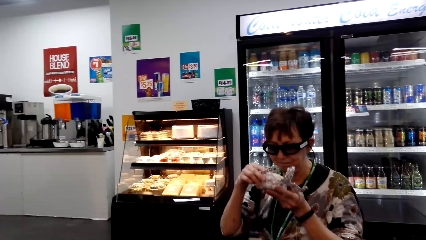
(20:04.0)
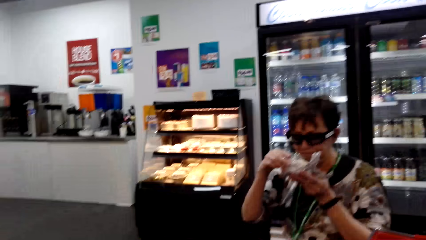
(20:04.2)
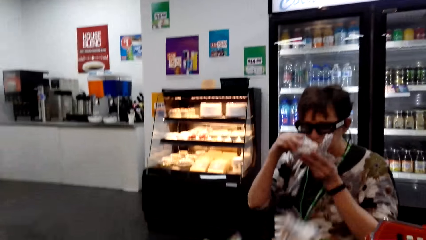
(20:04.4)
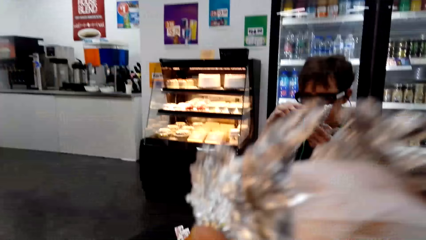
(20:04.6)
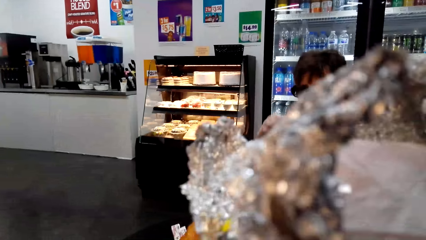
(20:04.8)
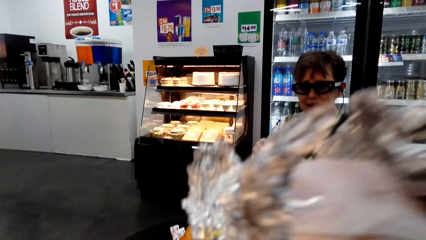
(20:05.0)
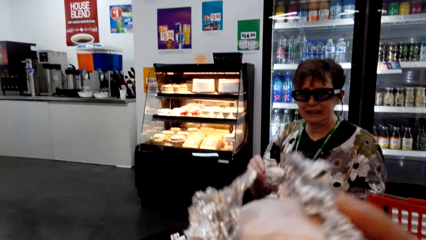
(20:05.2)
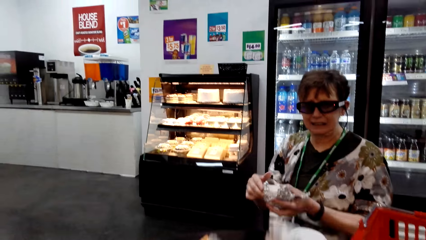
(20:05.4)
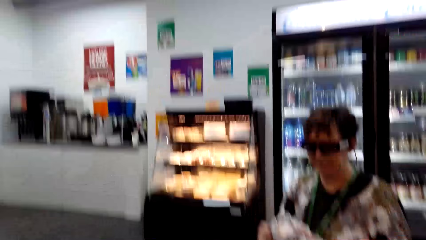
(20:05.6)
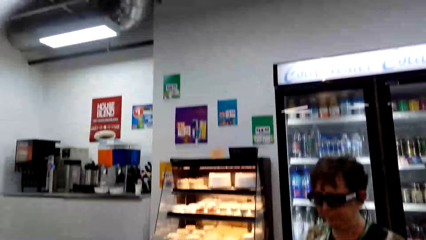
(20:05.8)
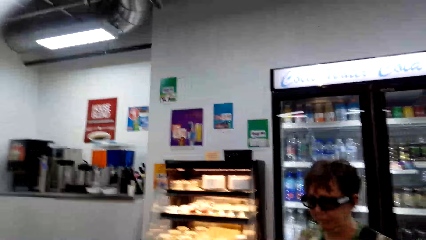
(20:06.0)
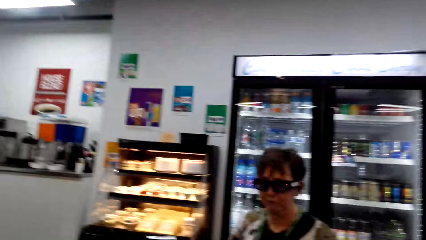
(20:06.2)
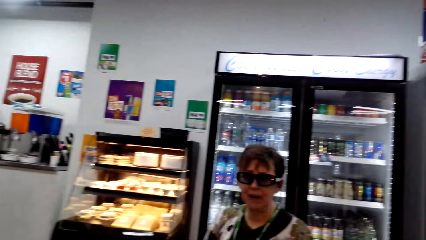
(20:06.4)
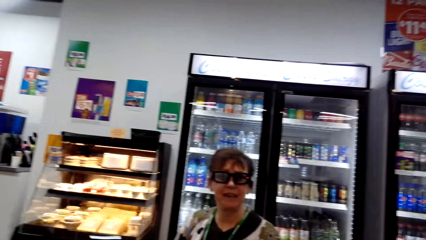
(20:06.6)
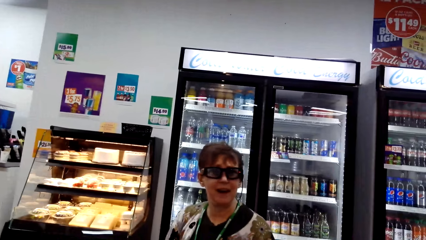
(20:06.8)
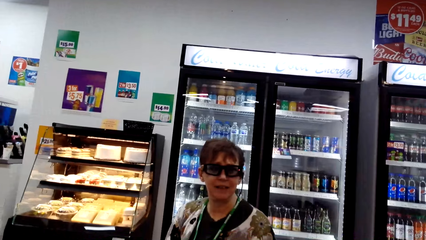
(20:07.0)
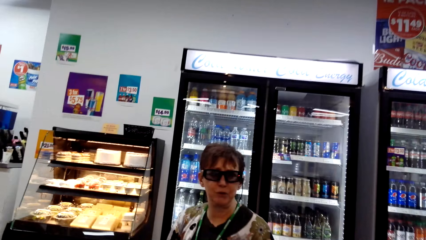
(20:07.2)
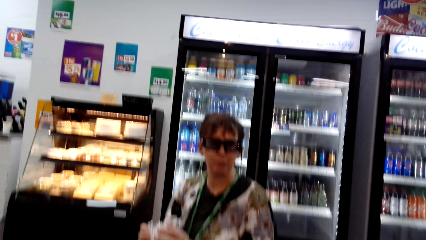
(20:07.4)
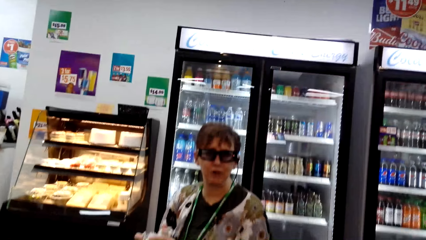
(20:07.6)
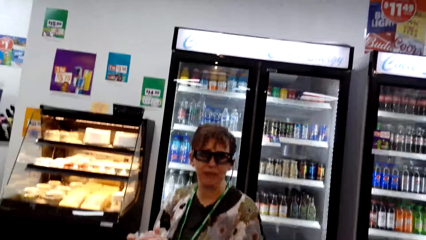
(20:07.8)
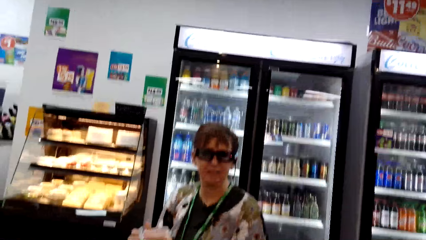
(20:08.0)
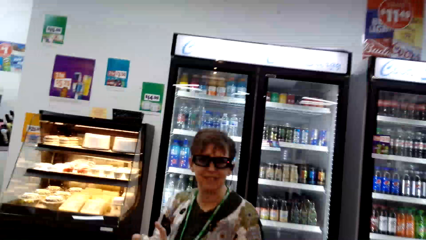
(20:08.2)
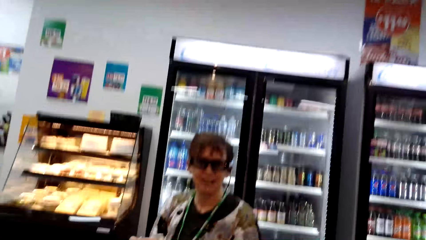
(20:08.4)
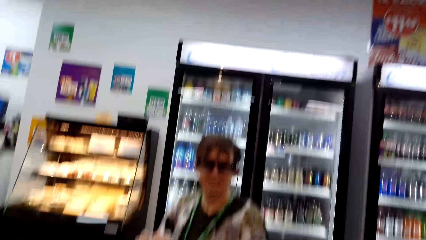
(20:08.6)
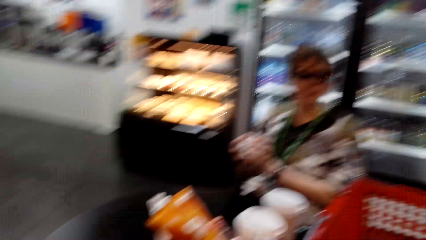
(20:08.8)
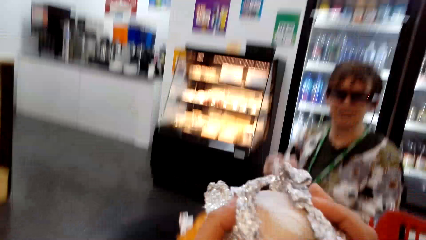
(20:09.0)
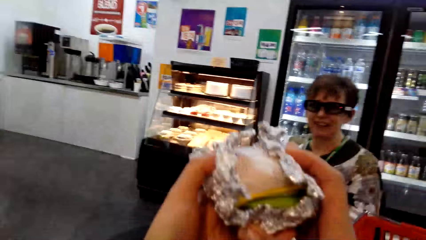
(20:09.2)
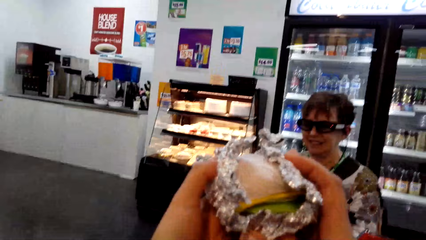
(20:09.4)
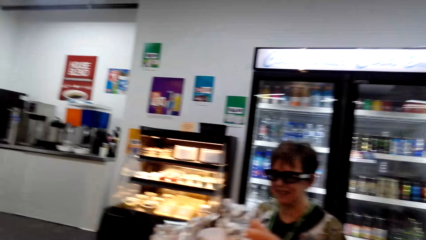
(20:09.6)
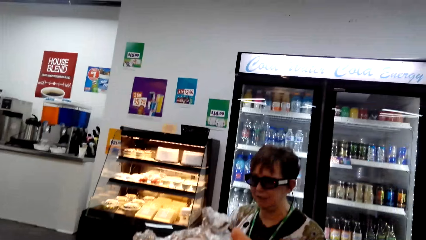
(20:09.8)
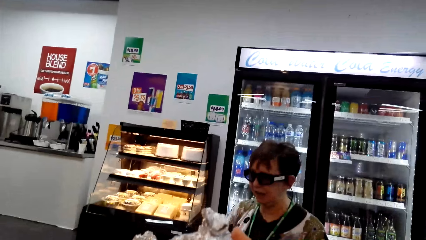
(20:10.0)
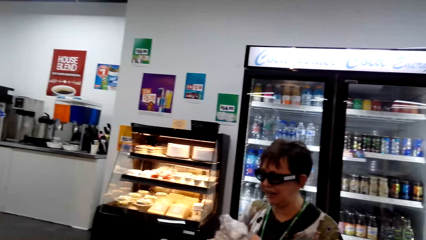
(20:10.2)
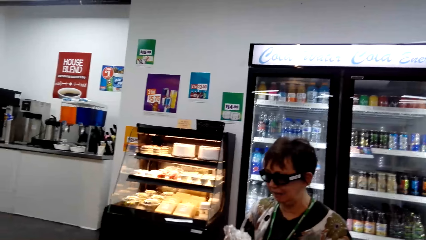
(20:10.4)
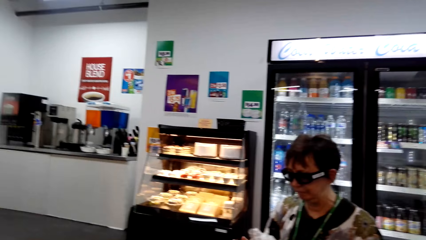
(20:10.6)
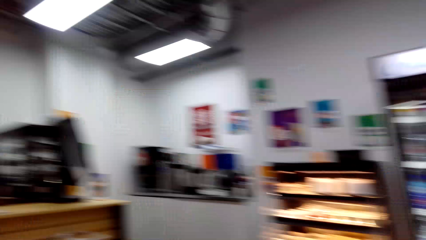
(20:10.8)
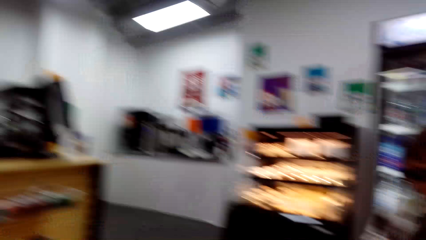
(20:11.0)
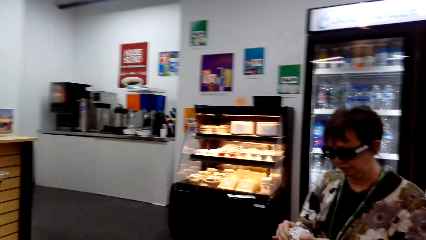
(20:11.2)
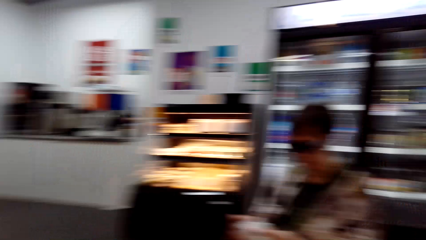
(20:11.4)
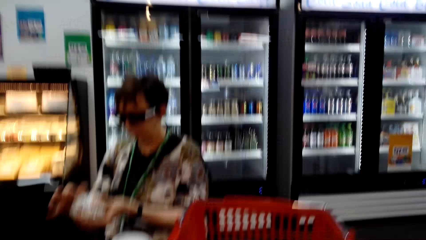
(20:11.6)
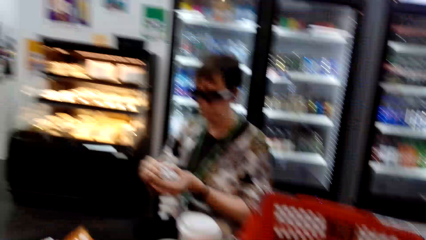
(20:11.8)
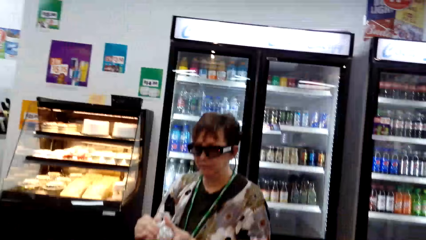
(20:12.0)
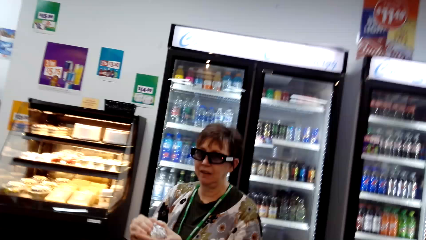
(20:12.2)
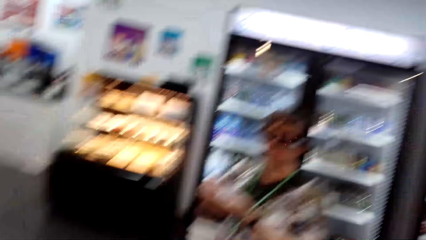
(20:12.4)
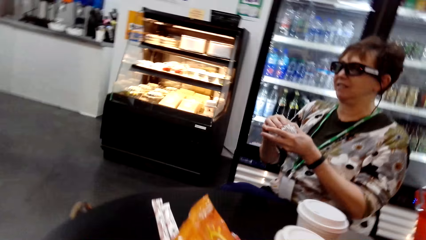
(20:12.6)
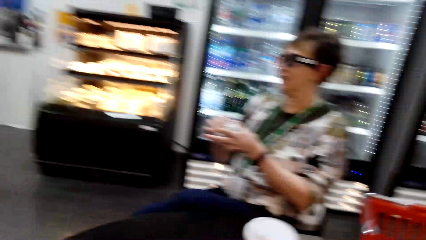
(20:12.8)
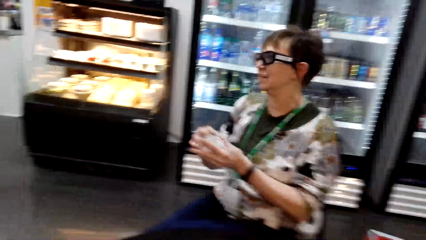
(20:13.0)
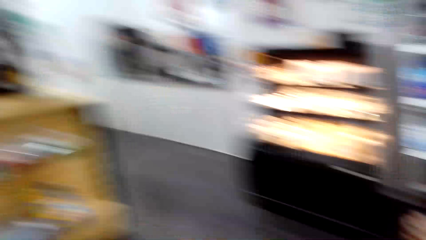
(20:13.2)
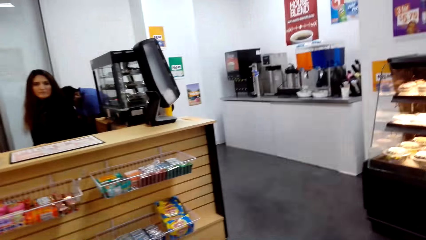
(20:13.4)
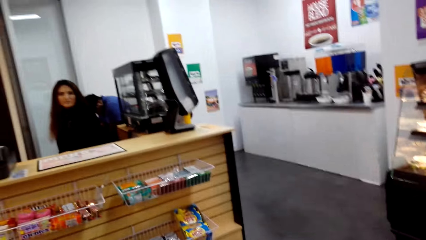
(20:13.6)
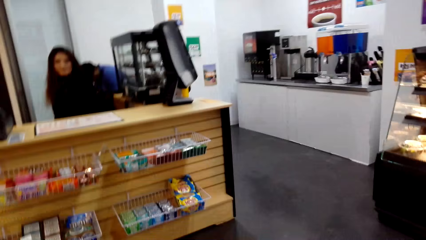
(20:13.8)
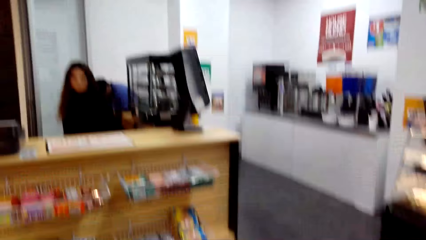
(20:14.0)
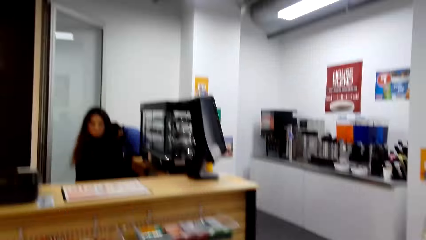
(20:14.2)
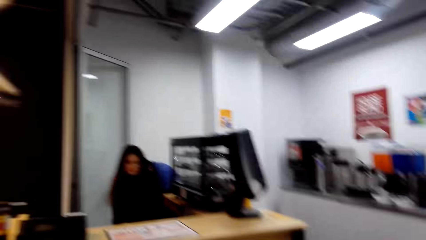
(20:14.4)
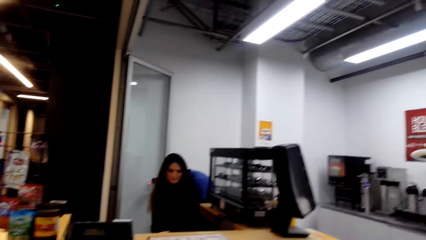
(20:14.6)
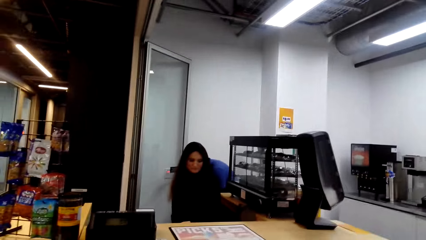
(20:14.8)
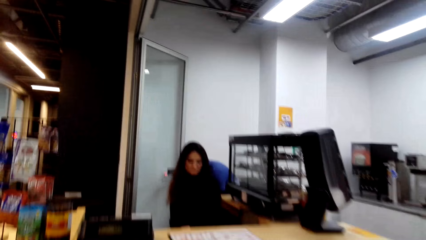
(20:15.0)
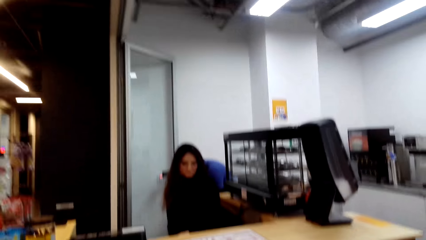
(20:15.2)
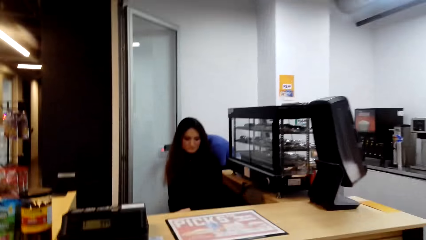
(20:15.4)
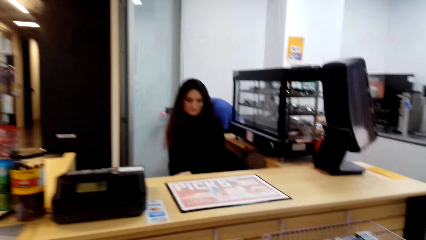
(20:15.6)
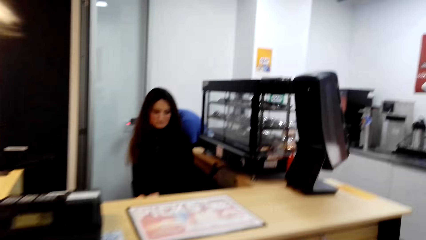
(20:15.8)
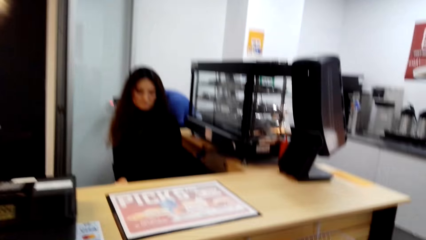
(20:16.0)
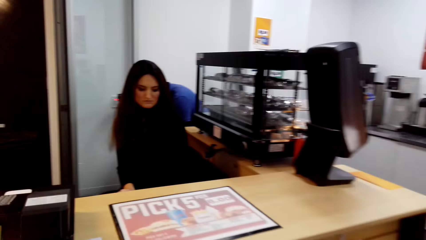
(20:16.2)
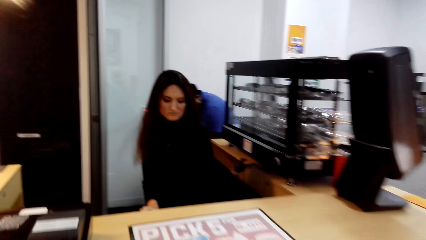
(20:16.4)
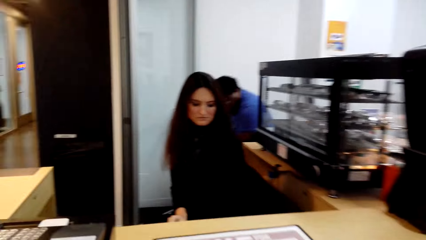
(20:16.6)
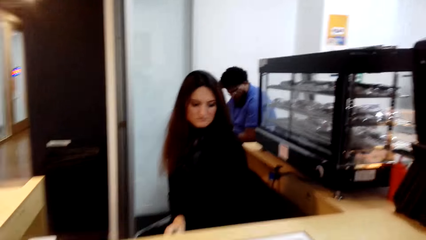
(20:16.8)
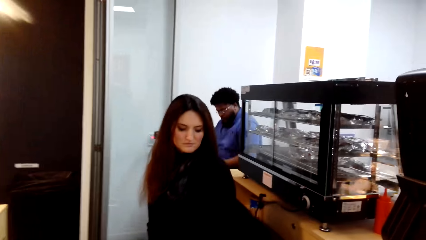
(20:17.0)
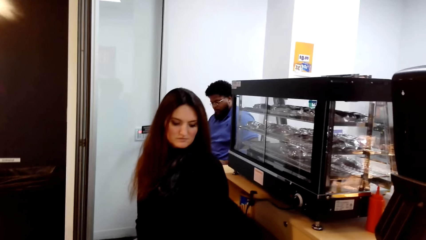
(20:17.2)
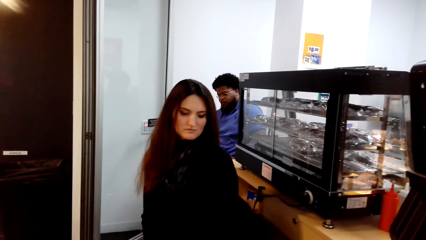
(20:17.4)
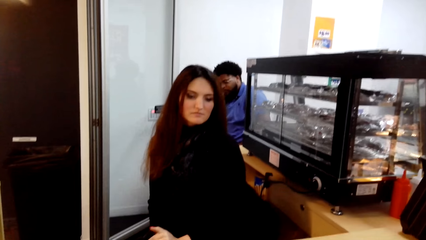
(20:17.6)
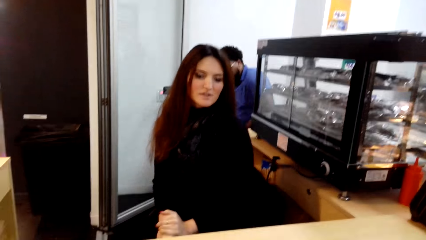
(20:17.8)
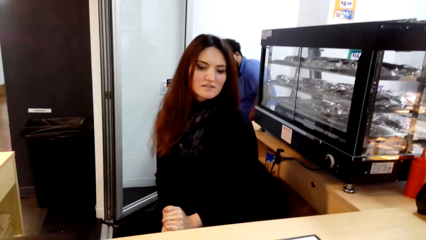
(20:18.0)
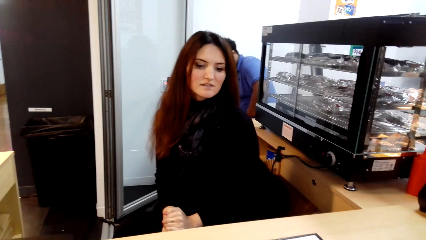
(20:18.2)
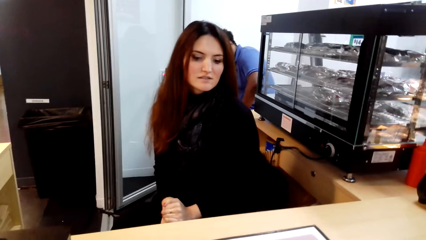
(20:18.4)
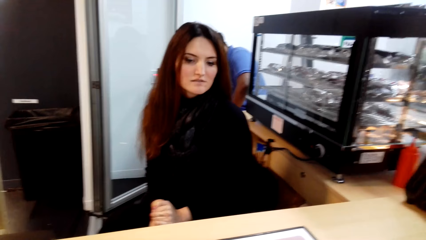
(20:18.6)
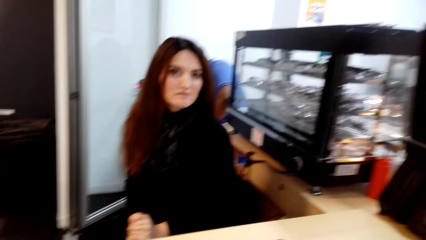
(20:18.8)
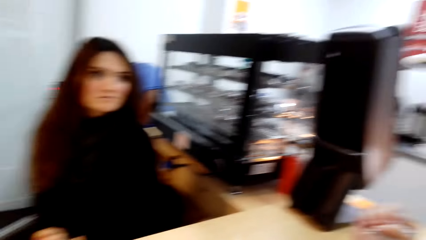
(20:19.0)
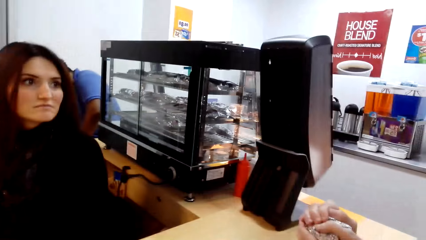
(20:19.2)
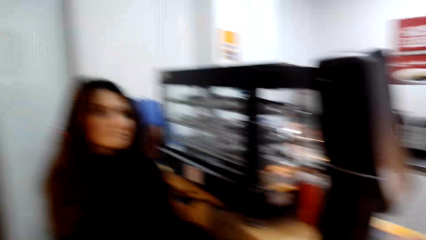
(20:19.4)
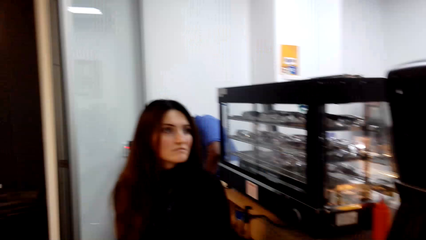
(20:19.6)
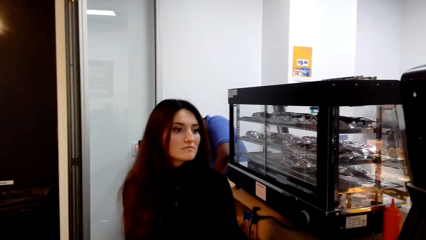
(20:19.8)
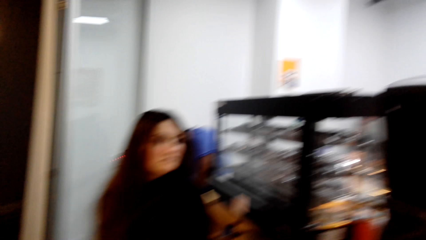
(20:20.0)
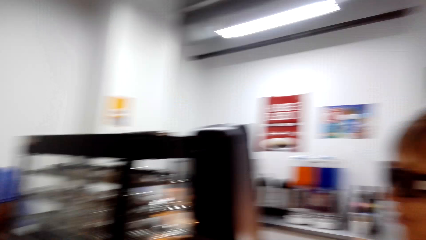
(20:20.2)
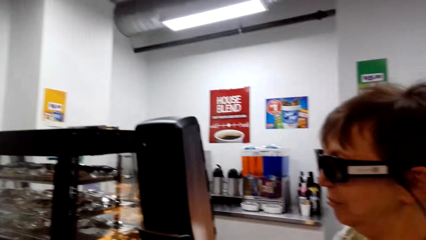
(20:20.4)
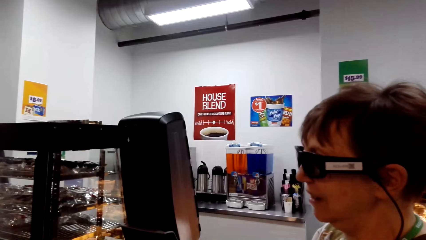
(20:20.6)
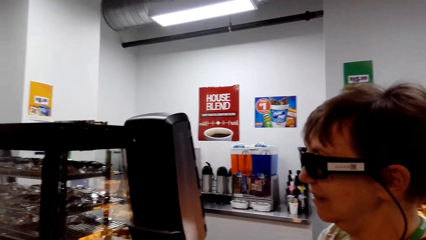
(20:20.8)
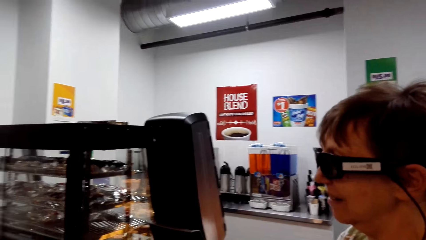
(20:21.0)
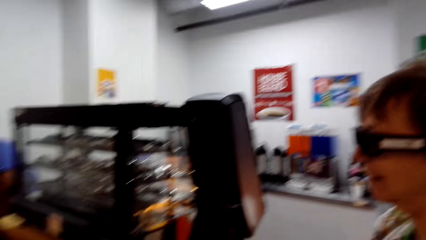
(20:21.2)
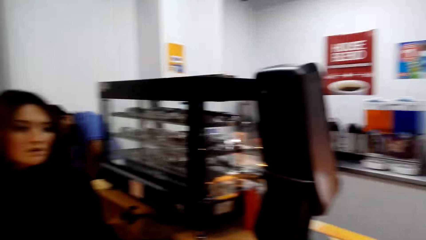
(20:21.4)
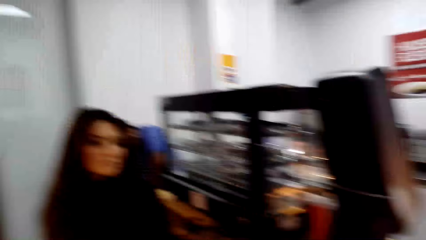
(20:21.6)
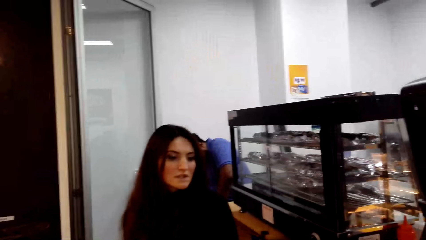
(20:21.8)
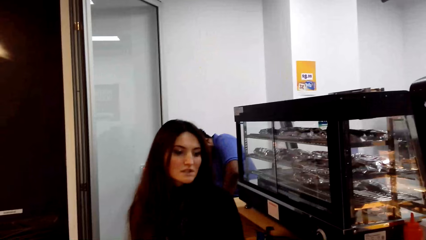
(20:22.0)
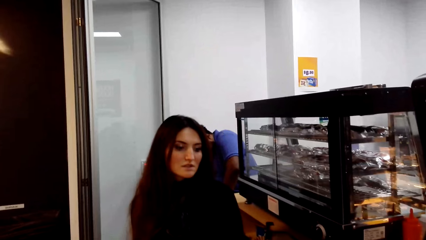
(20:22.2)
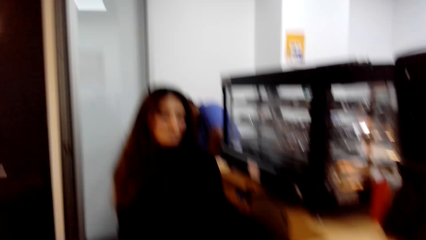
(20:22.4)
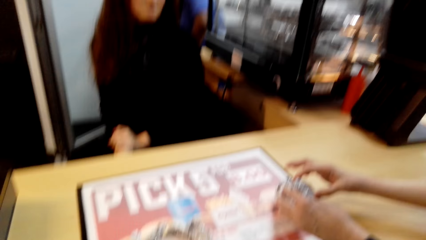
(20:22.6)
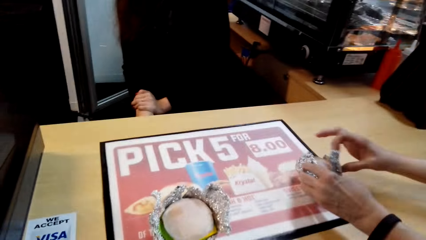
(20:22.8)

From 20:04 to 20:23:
A man eats the food. The camera wearer lifts the food. They drop the food. A woman talks. The camera wearer lifts the food. They drop the food. The woman folds the aluminium foil. Another woman moves the hand. Another man moves the body. The other woman looks around. The first woman talks. A person talks to another person. The other woman talks.
